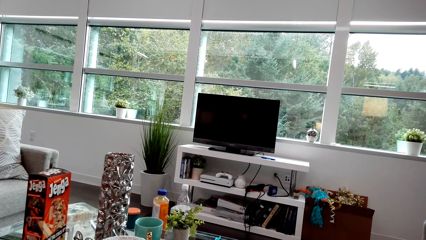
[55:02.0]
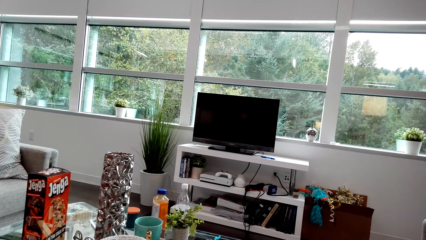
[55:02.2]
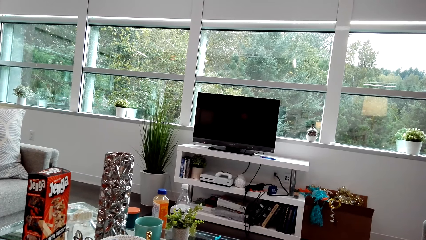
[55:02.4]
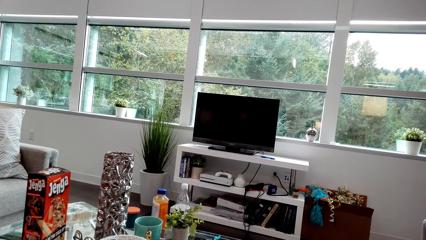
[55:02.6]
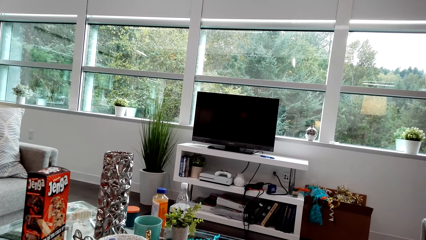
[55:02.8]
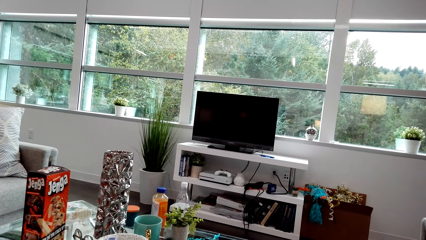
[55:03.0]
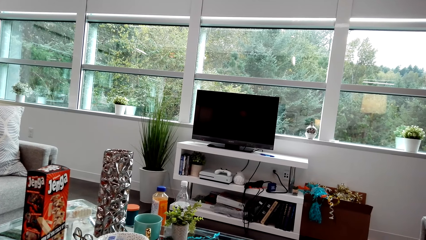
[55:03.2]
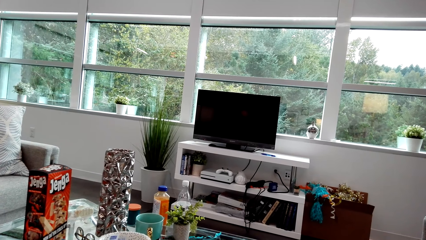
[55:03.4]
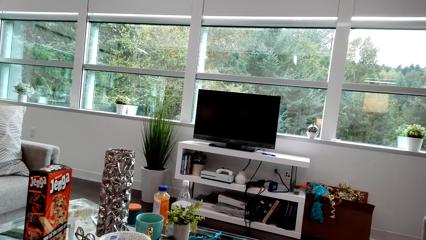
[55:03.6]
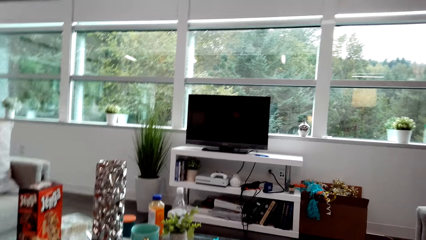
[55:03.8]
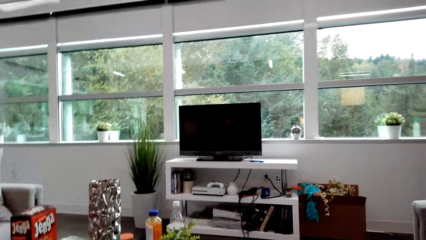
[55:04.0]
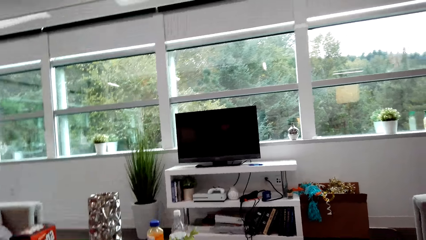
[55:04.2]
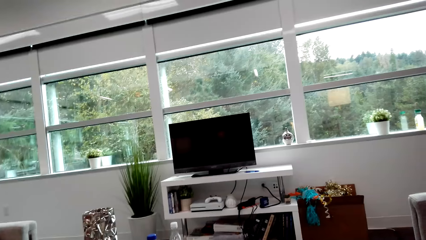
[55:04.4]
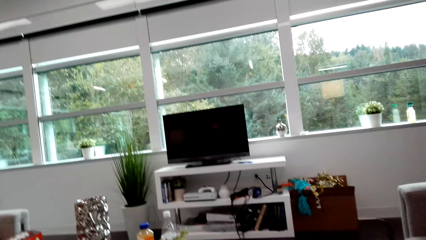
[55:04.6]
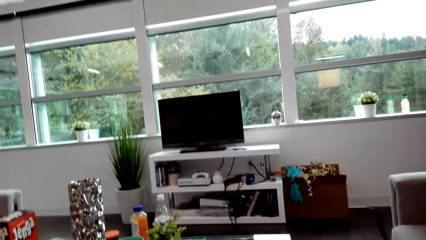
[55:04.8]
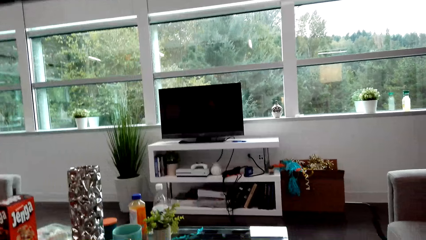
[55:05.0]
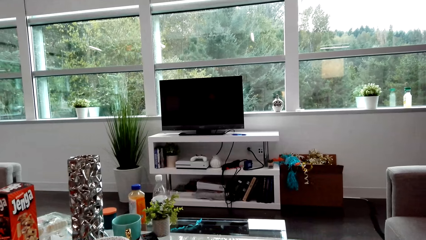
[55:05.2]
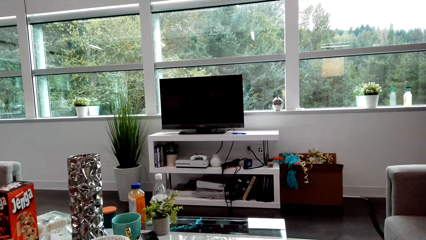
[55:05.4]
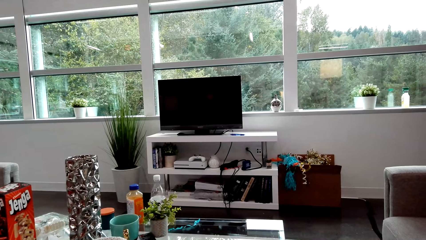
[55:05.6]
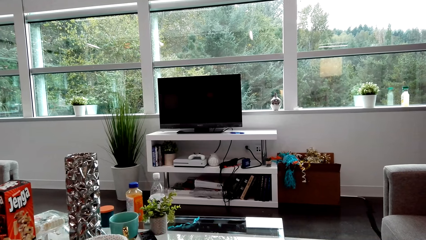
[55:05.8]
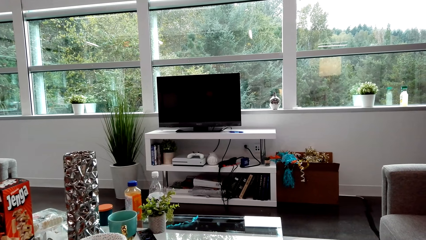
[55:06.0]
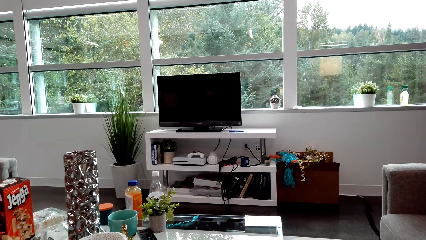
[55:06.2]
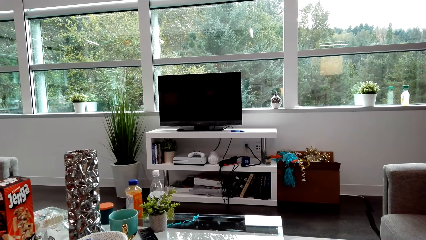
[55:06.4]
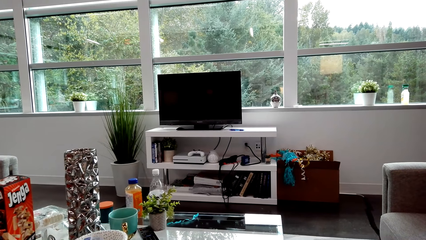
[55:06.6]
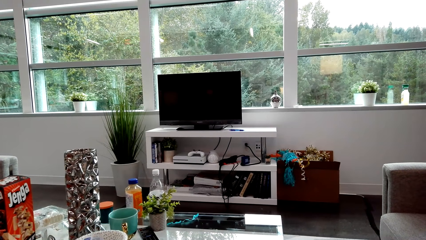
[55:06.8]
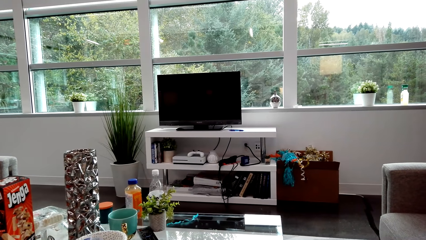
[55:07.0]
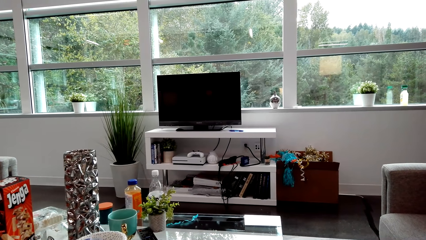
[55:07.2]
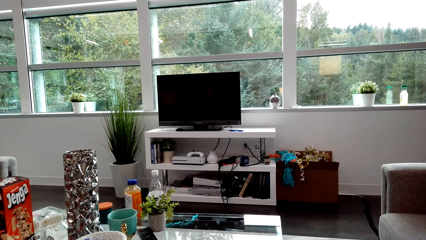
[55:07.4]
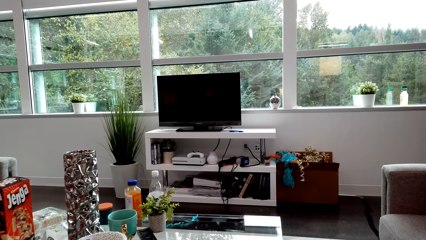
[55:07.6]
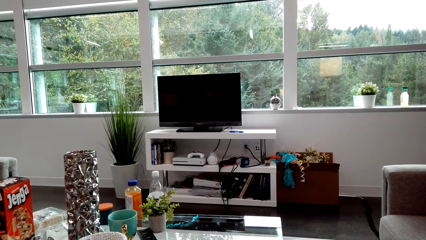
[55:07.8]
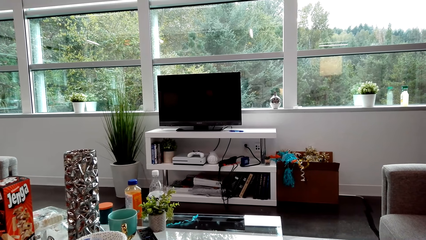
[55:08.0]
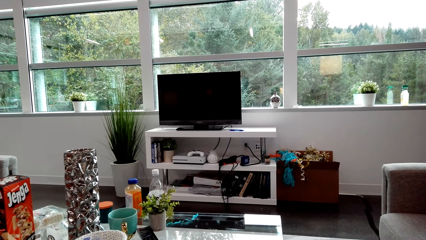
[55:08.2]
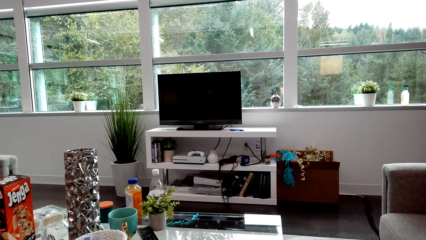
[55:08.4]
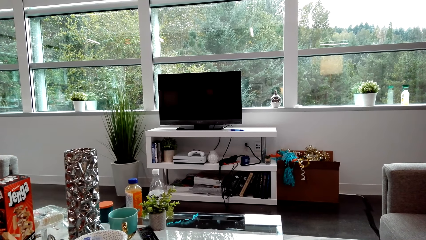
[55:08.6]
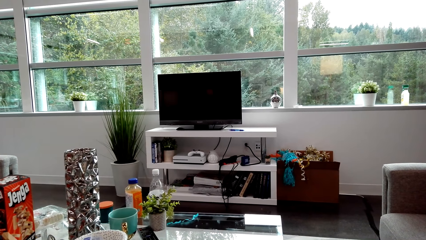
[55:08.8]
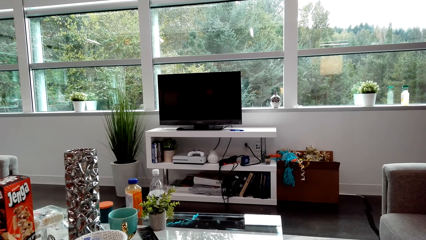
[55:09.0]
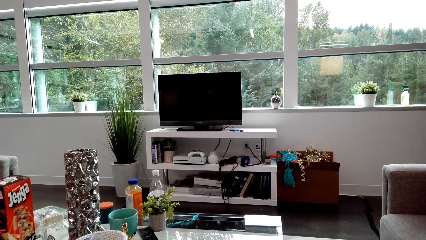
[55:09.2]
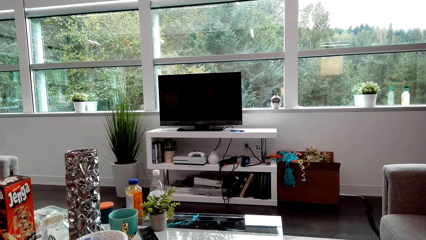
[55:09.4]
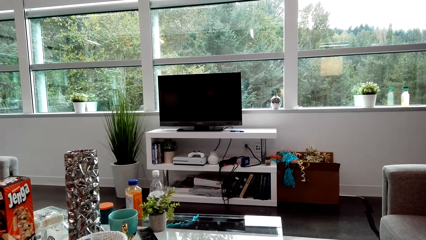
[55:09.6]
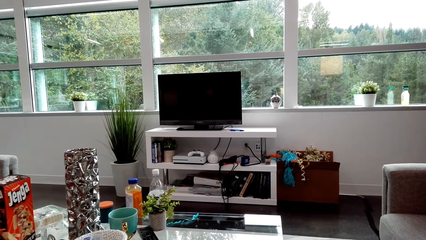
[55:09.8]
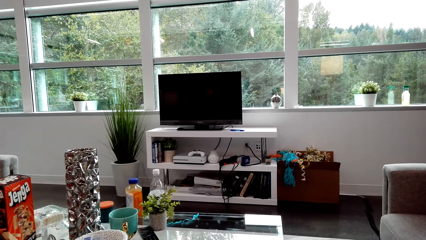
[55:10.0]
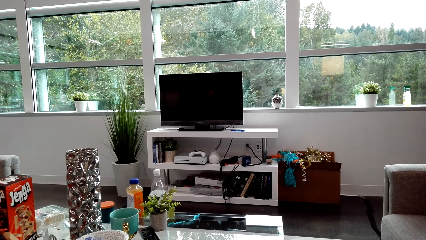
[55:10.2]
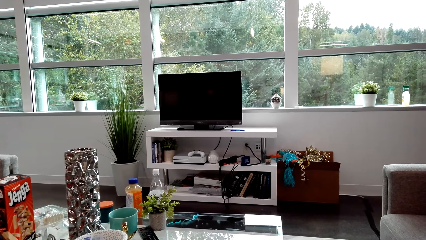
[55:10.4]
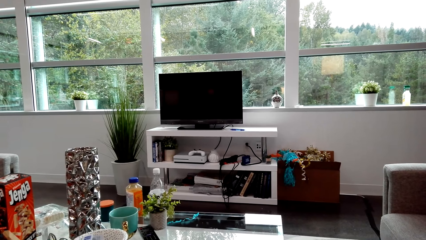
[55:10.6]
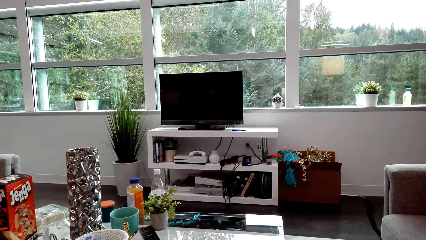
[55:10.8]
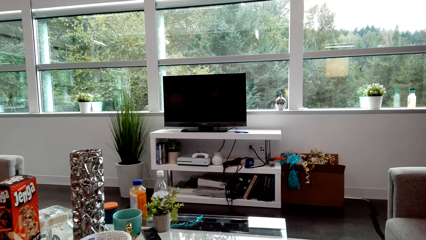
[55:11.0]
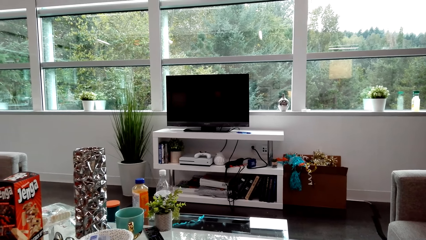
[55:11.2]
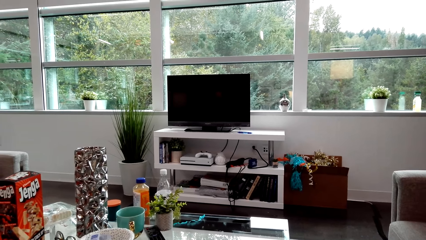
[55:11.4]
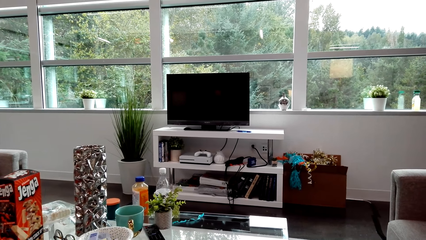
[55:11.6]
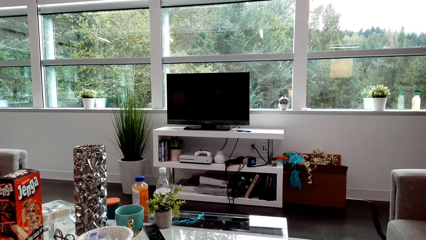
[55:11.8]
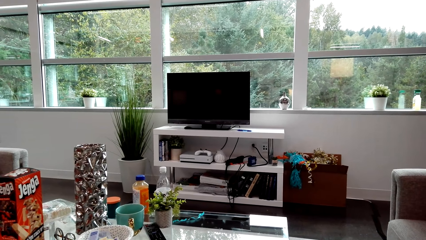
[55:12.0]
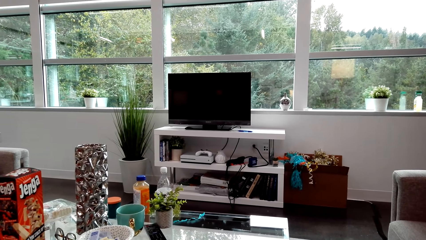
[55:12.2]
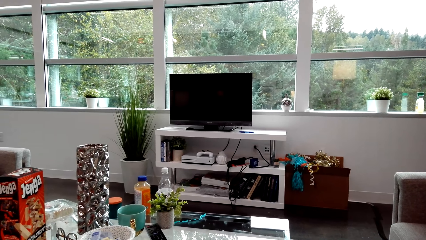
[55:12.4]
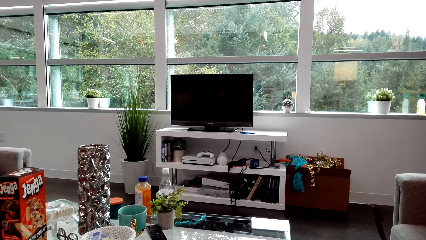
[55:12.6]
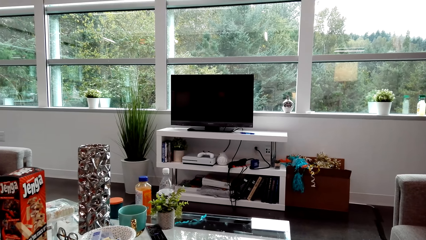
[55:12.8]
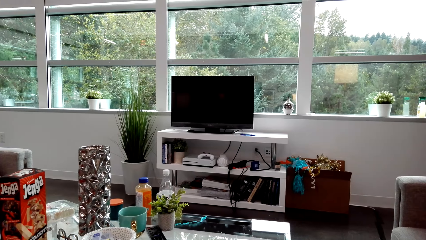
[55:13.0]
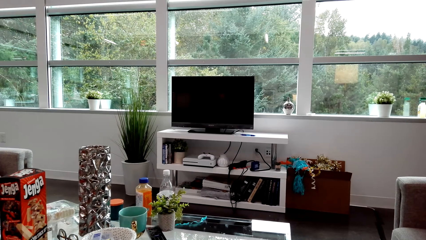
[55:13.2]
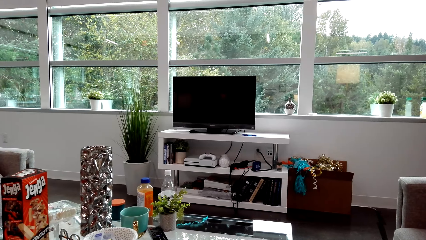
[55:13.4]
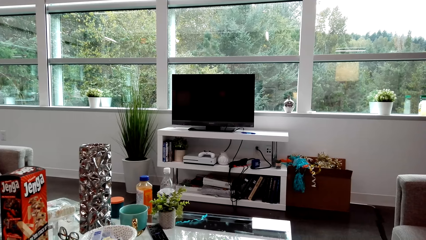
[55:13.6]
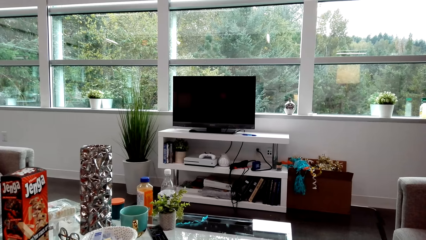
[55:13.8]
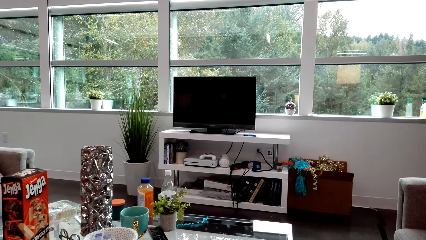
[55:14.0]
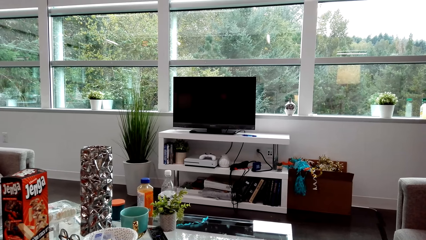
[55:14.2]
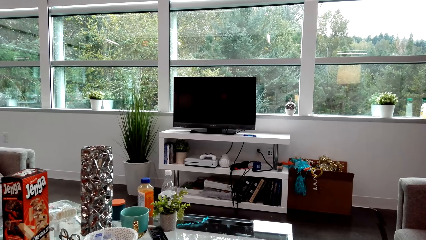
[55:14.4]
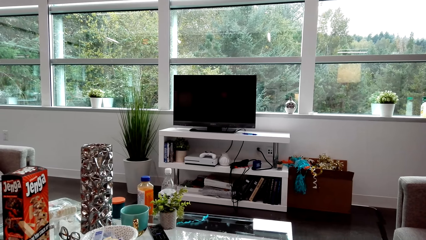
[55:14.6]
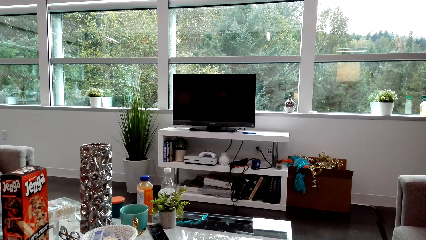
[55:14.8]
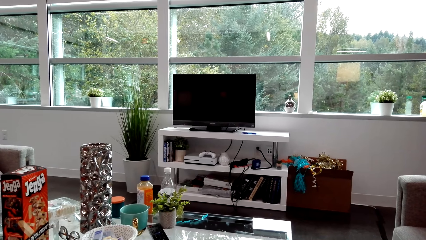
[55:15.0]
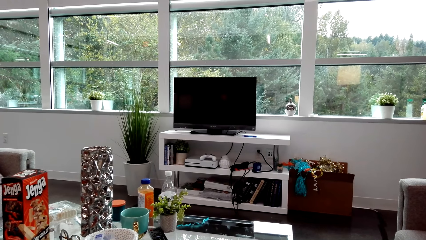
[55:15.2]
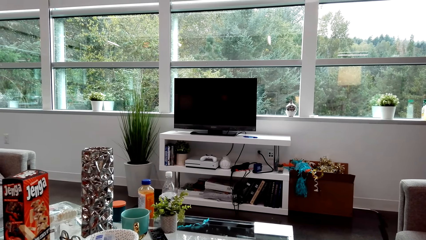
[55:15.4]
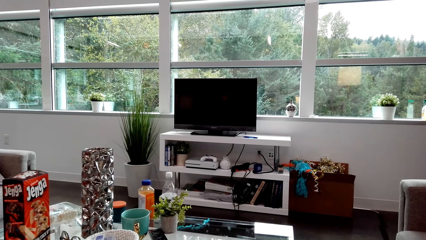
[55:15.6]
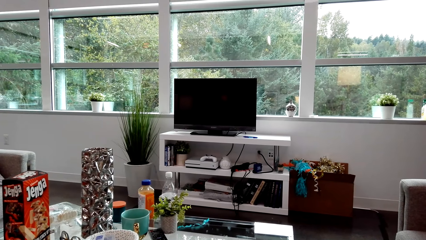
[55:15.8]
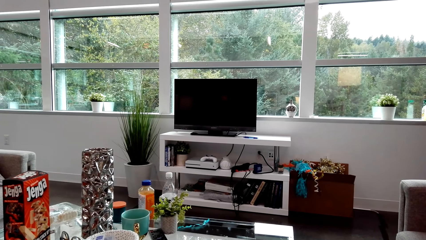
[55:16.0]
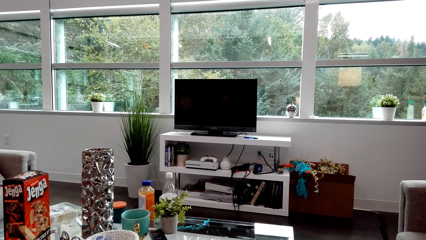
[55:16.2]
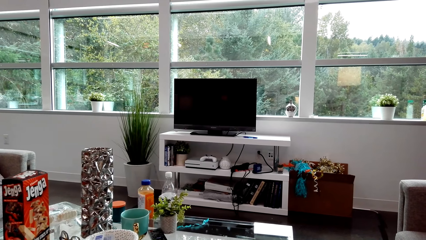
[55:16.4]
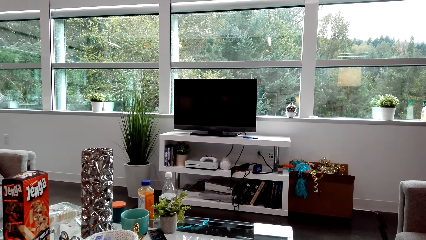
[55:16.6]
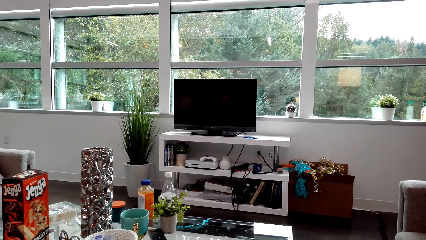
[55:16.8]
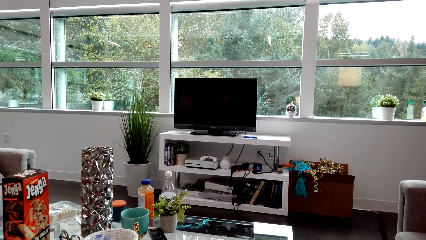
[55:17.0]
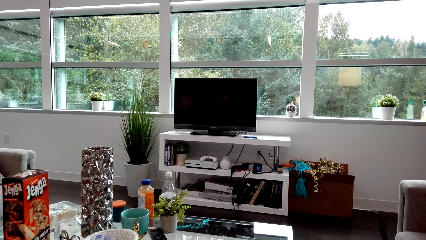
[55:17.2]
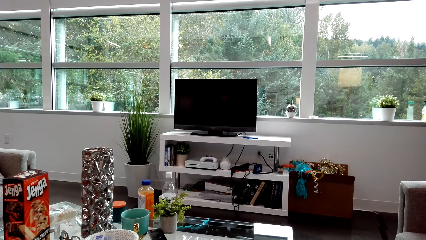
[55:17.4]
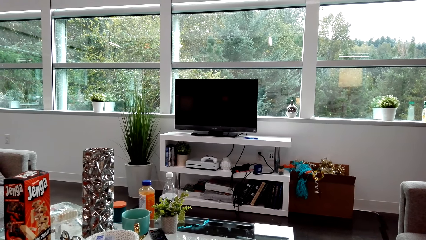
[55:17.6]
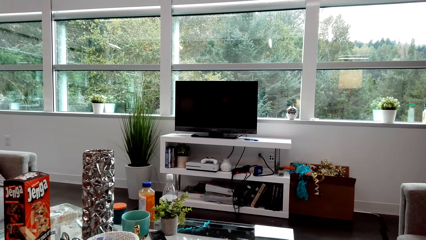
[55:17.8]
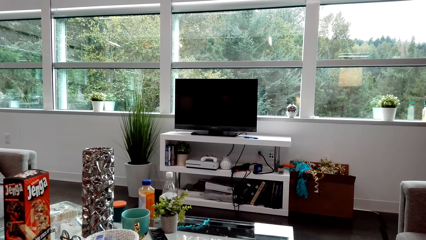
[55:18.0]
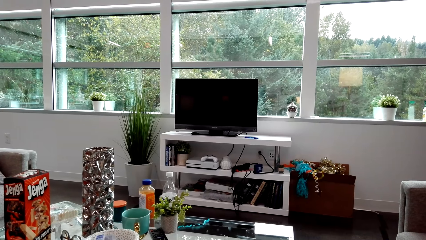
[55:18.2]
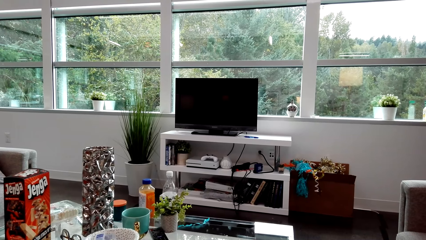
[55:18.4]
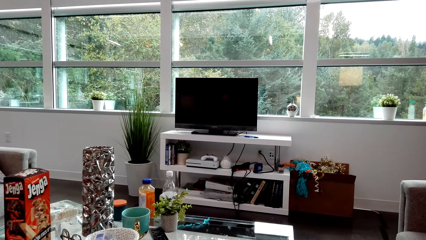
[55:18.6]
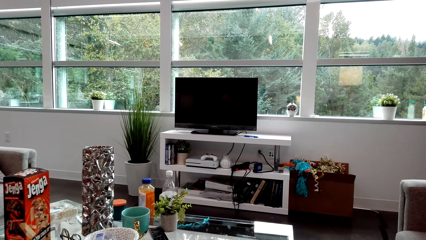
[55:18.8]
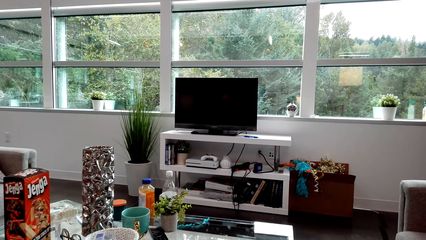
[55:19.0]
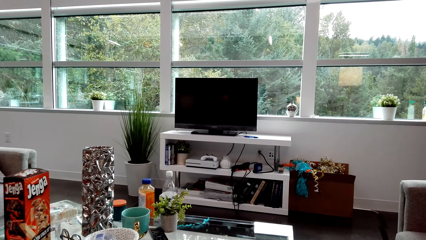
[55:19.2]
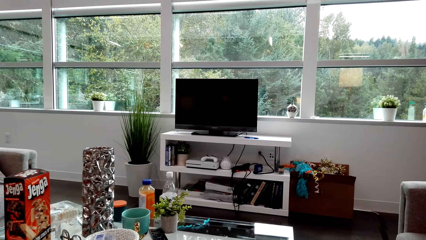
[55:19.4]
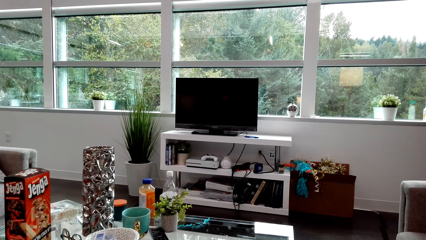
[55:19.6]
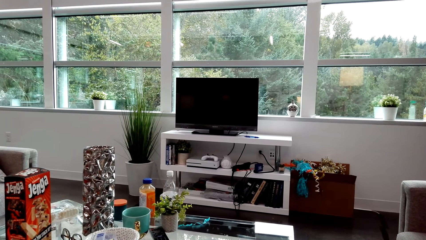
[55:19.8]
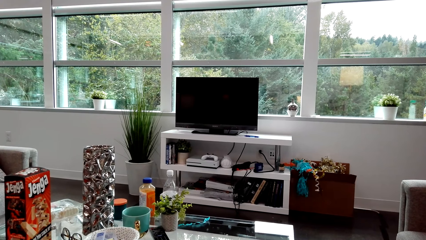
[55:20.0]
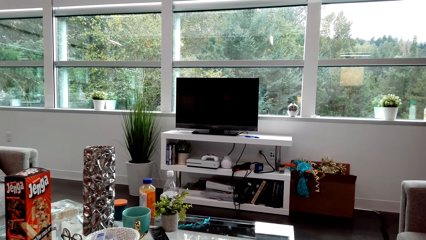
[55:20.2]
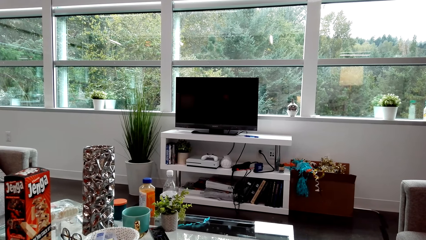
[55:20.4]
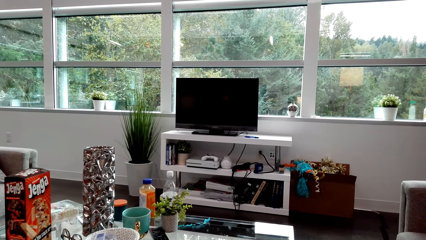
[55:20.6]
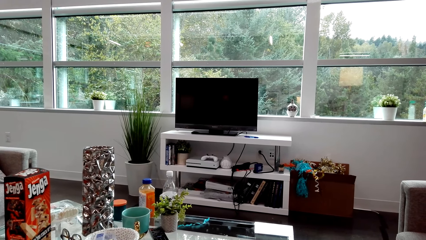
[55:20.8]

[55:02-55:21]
The camera wearer looks around. They dialogue with a lady. They look around and stare at something. They dialogue with the lady. The lady laughs. The camera wearer dialogues with the lady.
